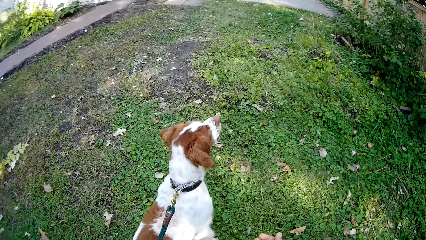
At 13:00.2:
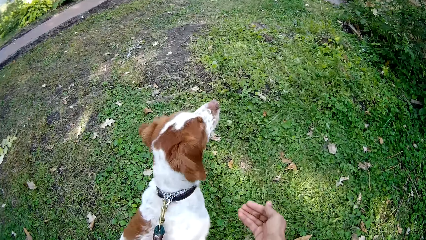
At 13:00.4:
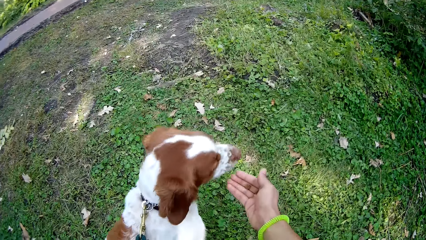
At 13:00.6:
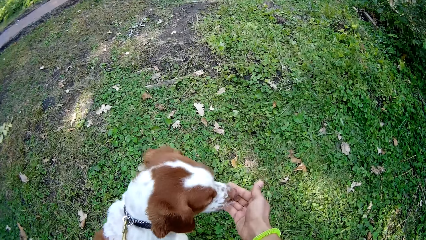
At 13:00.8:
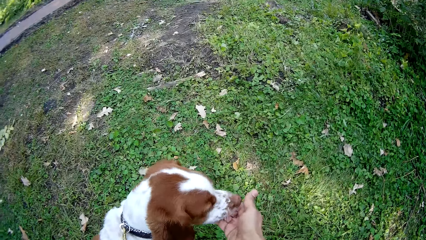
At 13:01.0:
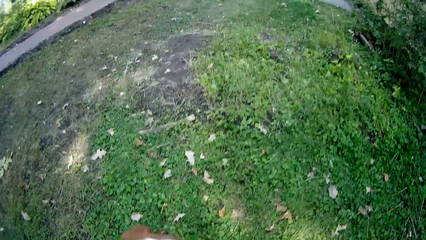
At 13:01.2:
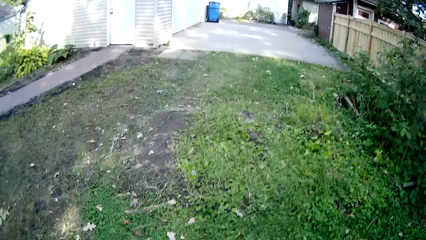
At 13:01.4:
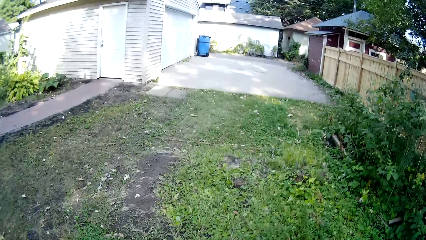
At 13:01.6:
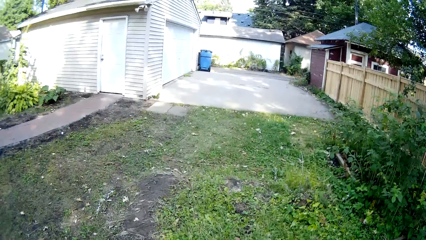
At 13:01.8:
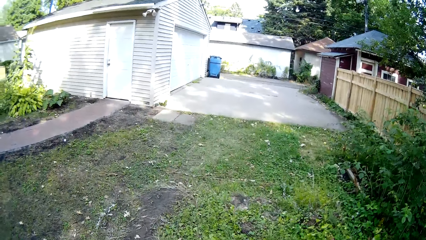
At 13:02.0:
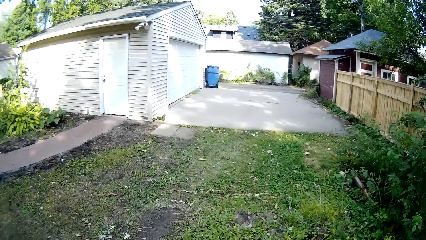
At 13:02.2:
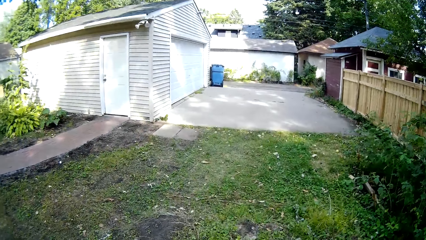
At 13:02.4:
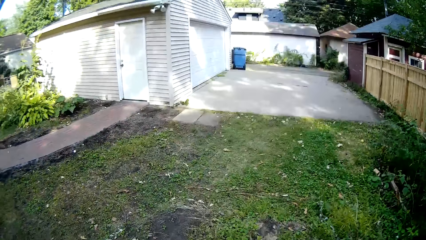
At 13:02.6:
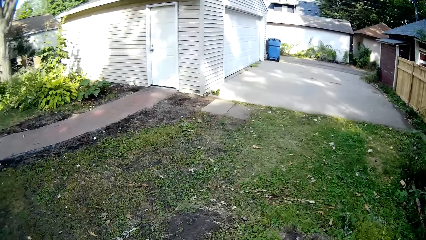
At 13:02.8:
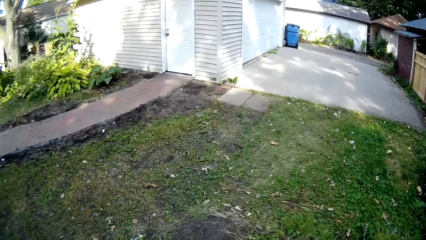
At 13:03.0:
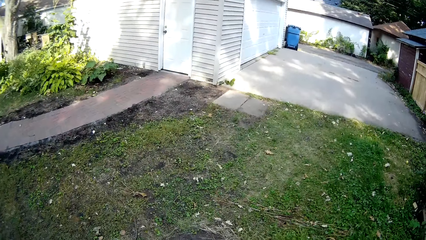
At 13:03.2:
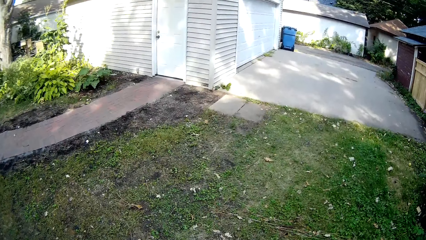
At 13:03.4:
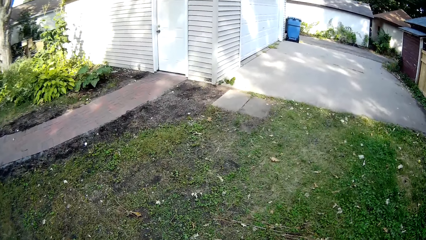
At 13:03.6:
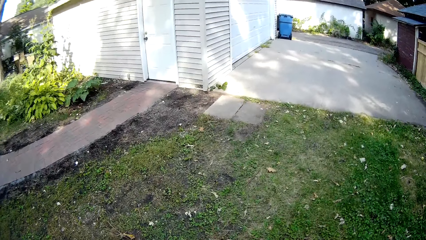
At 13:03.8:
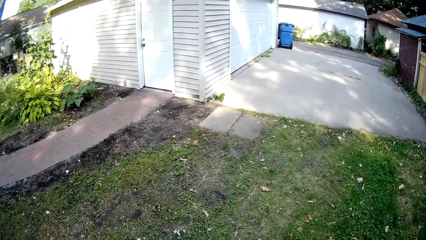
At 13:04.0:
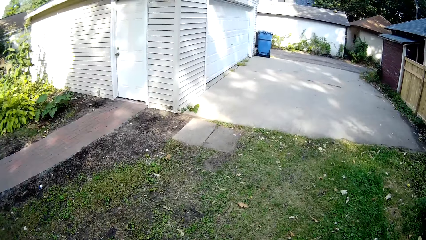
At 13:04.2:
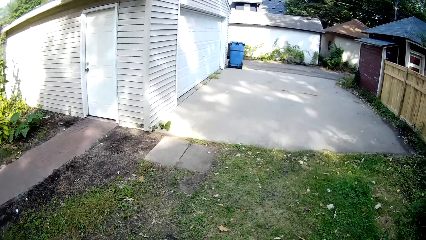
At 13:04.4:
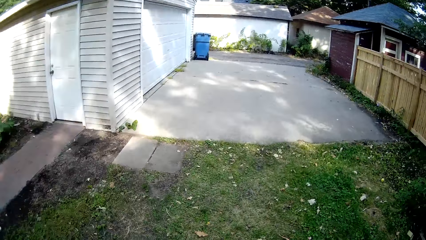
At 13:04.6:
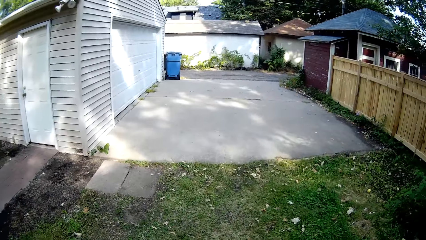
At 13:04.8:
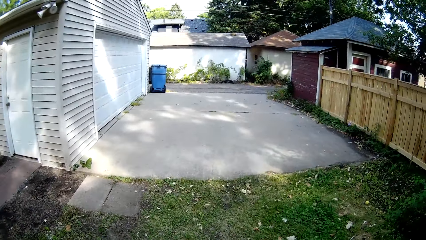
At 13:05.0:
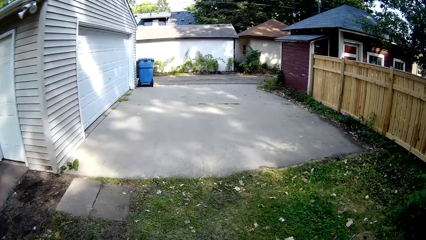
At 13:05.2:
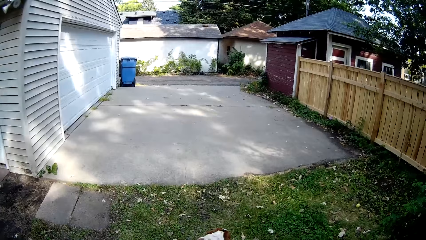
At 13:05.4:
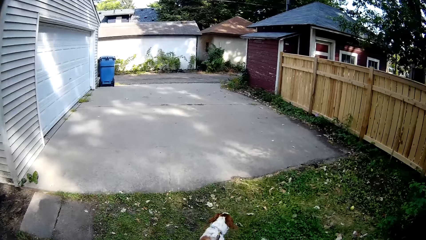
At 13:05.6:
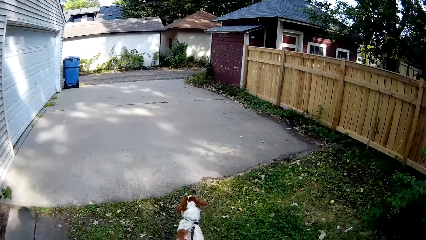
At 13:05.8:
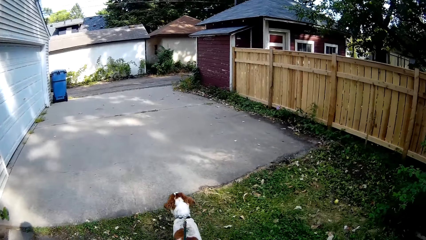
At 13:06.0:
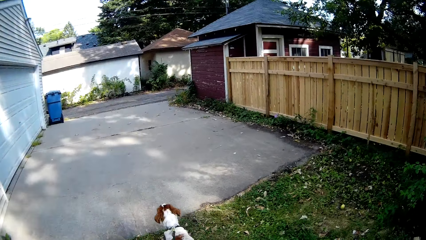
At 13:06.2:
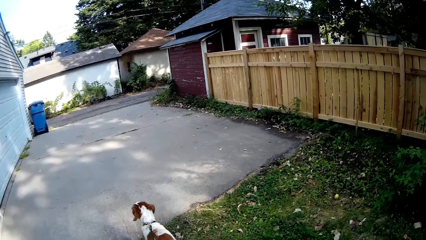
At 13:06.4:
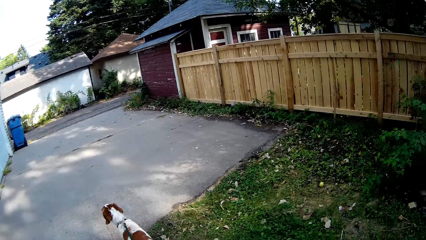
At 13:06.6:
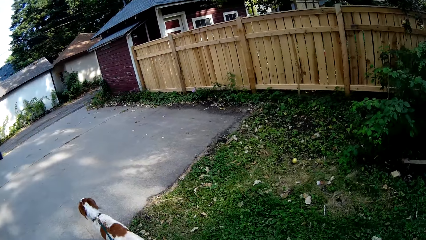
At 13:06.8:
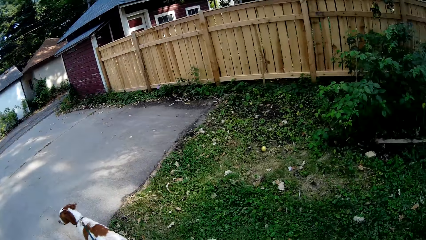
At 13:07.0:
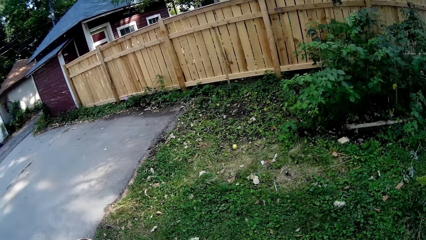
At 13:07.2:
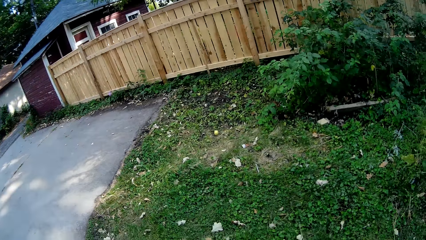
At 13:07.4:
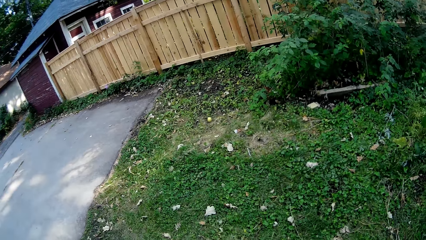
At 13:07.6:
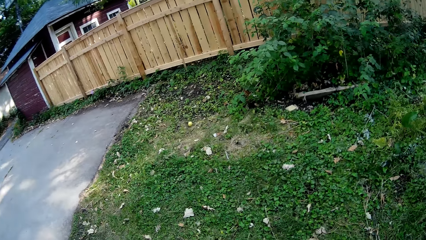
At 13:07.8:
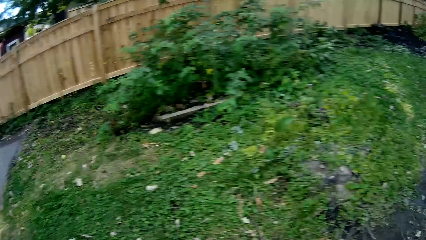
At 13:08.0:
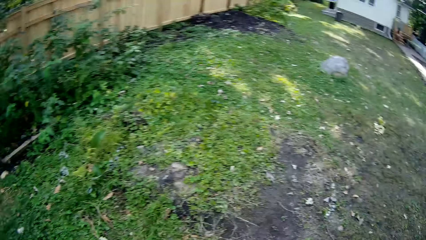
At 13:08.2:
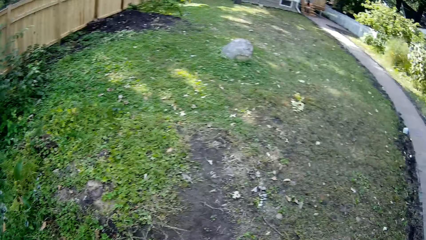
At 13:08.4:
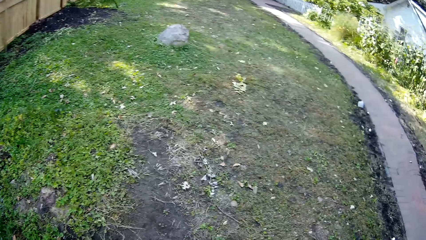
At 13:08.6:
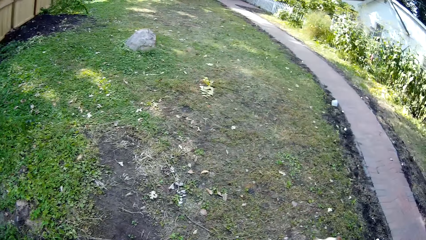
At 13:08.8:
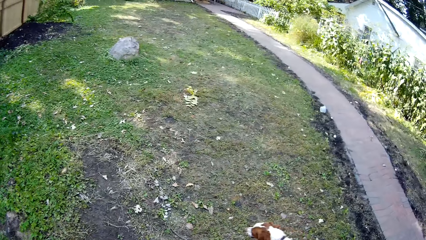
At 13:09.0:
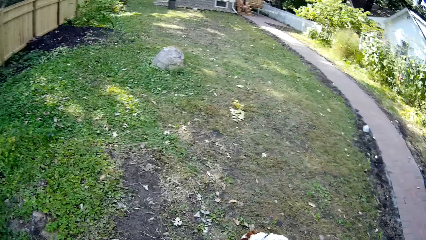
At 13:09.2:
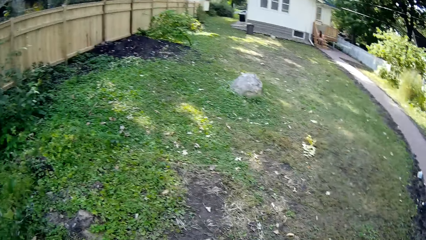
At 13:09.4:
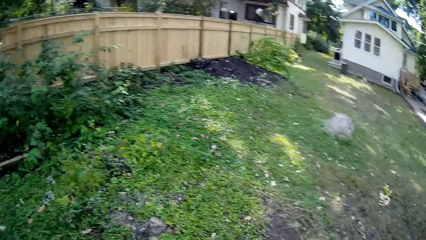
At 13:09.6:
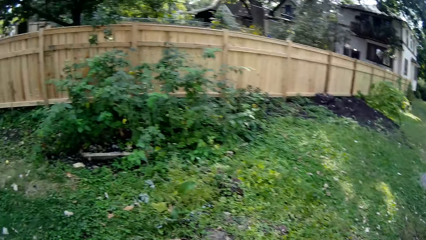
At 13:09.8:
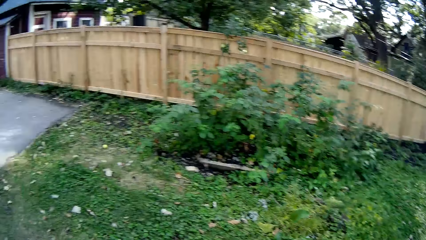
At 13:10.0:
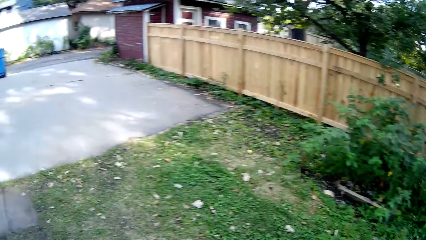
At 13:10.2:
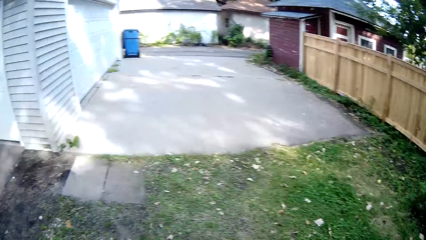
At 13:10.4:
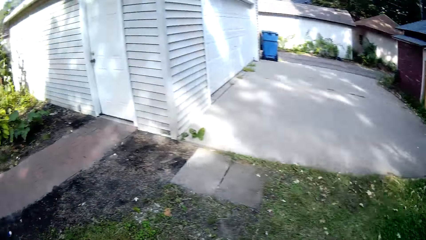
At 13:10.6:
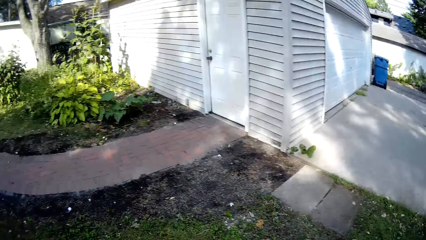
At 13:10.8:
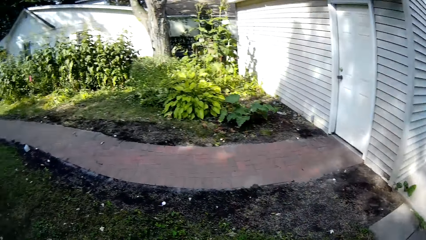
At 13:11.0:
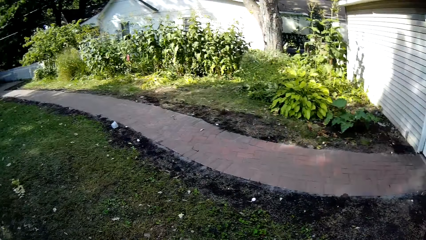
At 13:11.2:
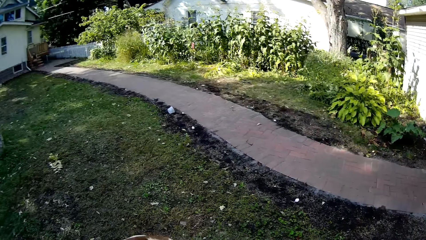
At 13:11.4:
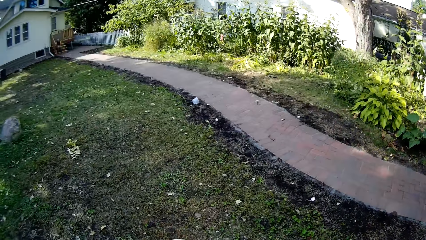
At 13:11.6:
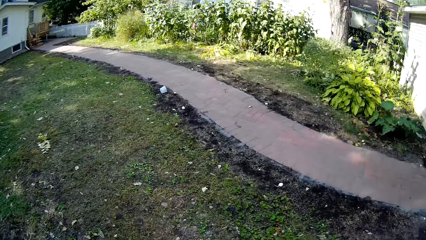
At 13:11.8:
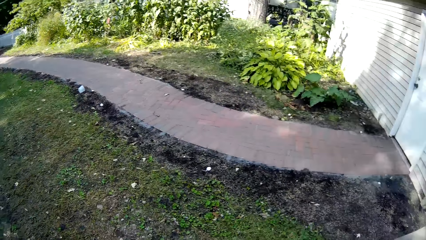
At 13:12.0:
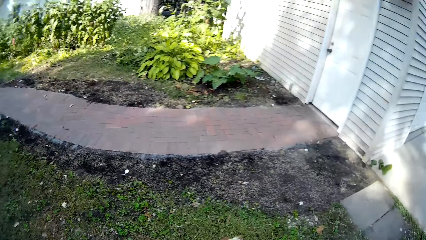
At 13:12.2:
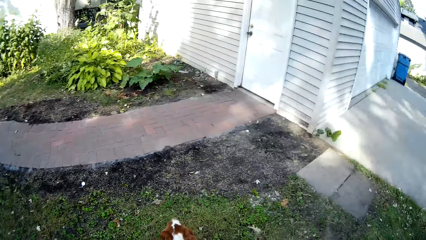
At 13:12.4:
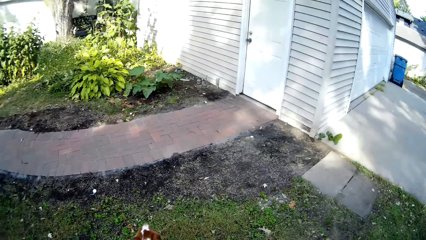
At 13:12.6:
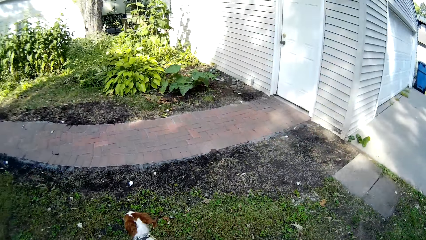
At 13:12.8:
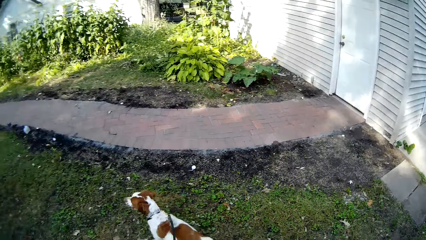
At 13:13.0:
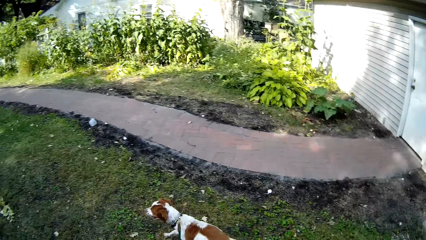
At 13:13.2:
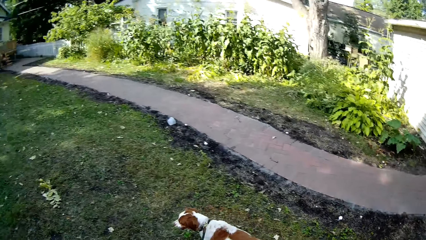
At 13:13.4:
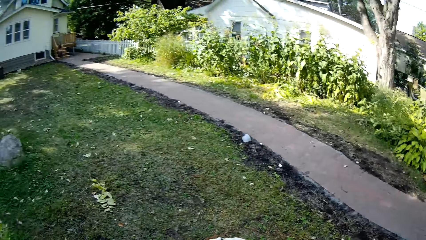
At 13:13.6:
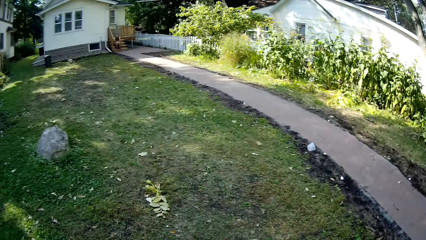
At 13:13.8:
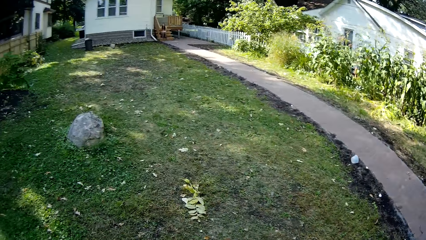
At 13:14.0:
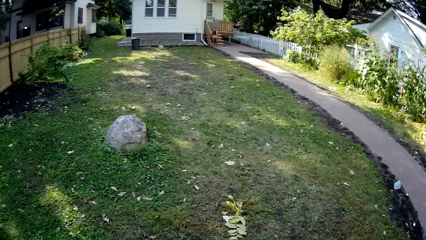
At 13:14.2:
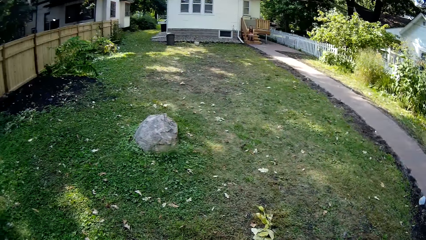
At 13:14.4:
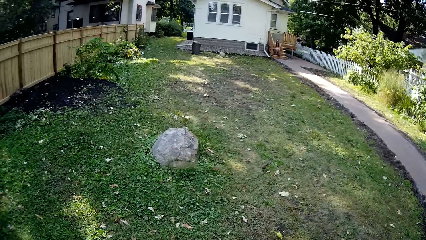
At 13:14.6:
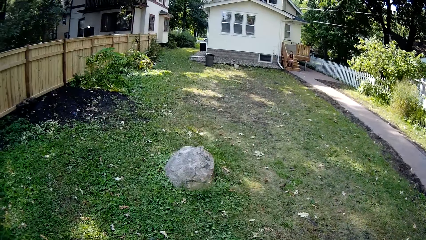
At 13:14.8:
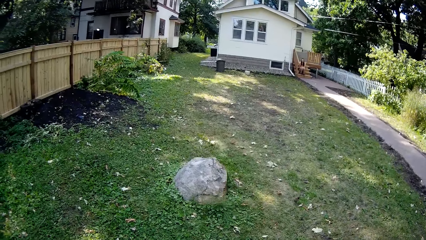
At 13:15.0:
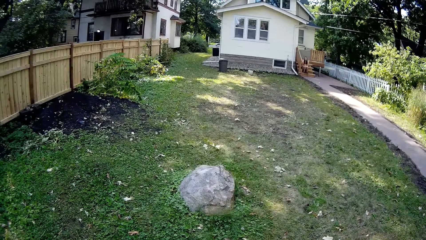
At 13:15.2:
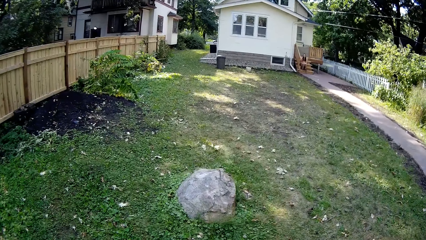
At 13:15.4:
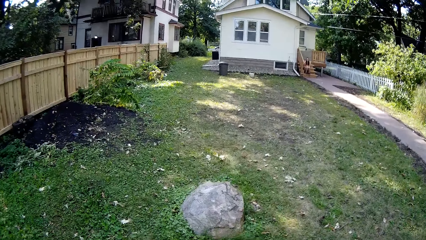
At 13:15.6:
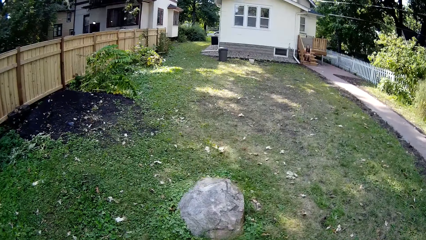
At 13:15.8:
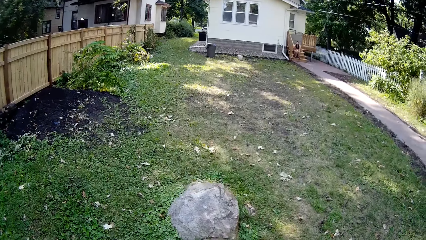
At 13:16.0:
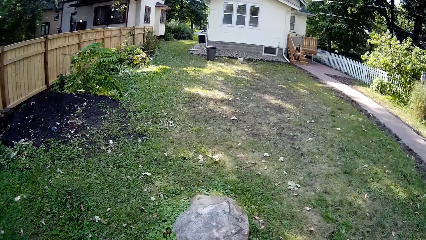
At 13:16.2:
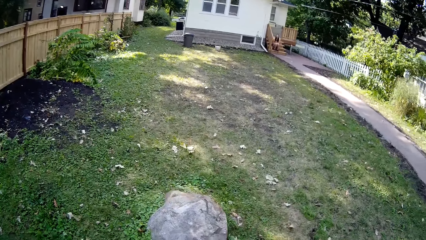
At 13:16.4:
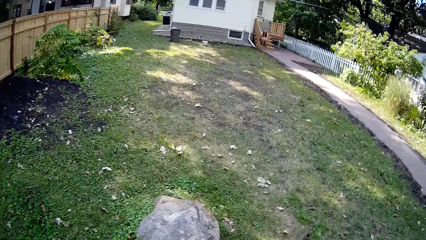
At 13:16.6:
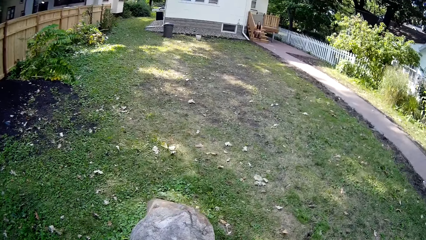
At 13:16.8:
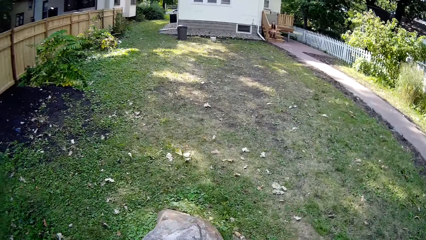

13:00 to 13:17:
The camera wearer feeds the dog. They walk around the compound with the dog and look around the compound.
